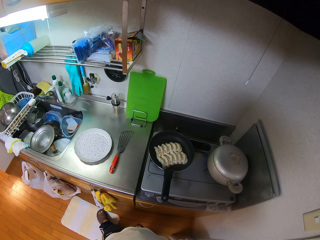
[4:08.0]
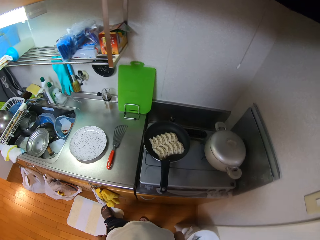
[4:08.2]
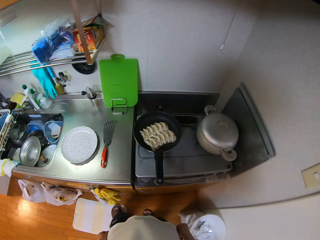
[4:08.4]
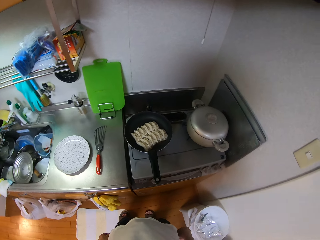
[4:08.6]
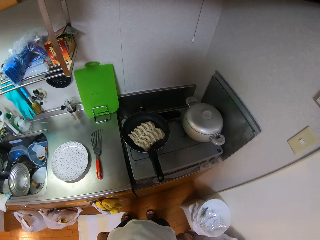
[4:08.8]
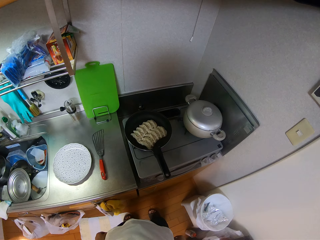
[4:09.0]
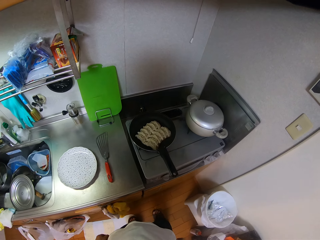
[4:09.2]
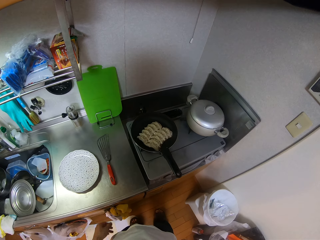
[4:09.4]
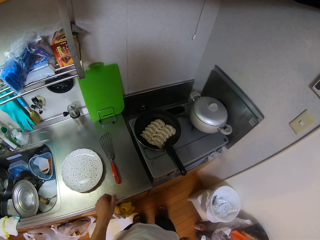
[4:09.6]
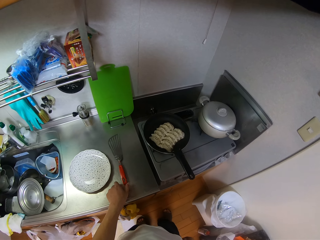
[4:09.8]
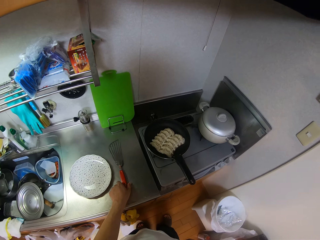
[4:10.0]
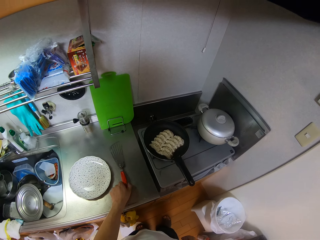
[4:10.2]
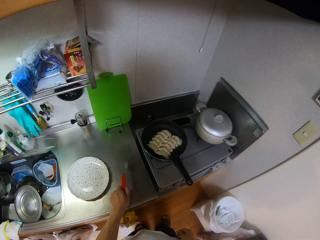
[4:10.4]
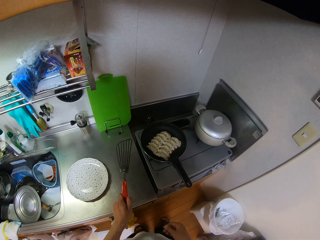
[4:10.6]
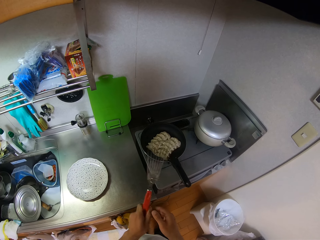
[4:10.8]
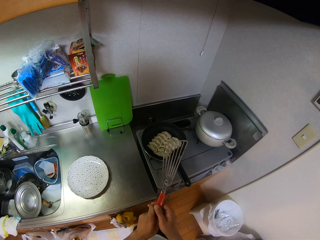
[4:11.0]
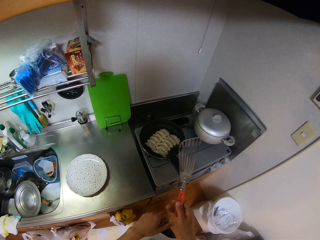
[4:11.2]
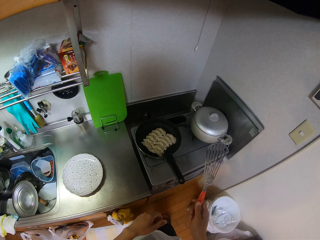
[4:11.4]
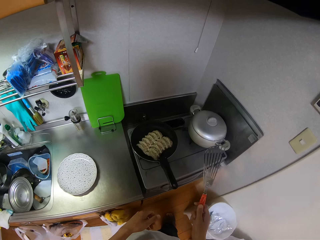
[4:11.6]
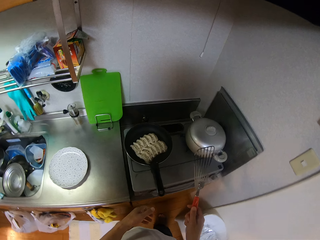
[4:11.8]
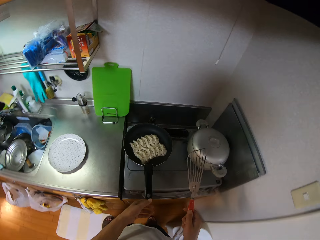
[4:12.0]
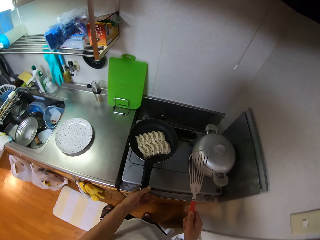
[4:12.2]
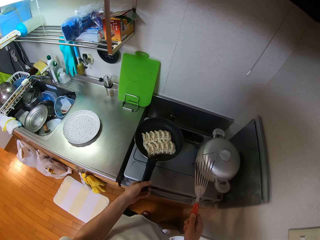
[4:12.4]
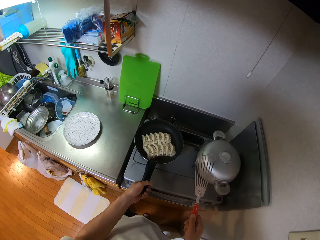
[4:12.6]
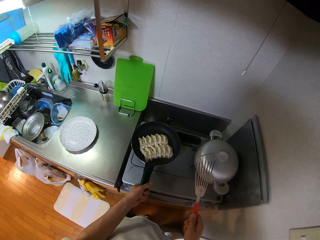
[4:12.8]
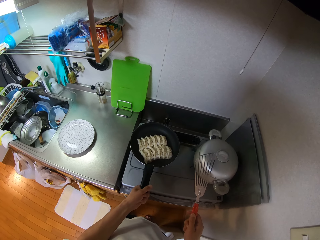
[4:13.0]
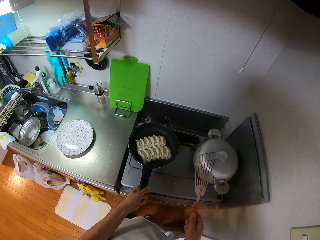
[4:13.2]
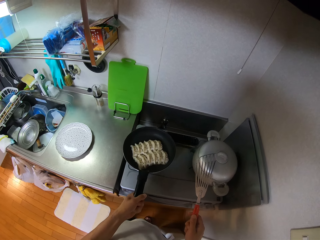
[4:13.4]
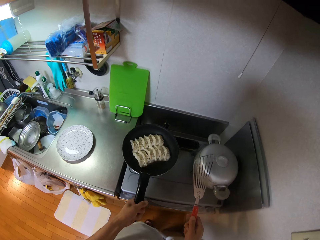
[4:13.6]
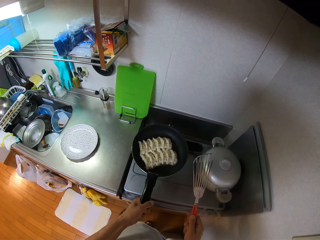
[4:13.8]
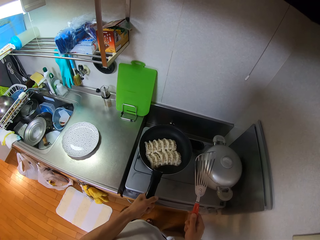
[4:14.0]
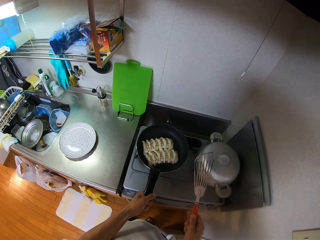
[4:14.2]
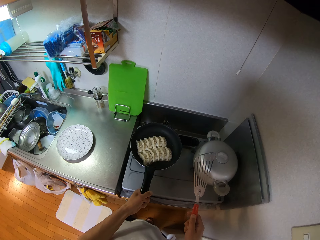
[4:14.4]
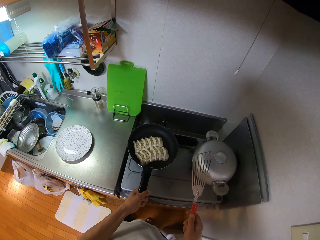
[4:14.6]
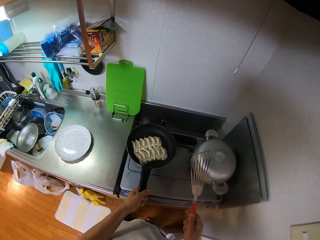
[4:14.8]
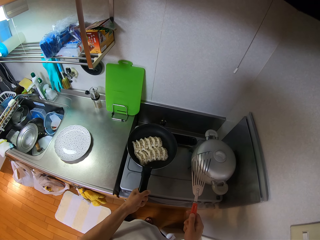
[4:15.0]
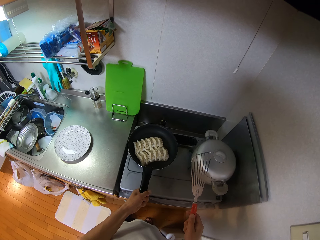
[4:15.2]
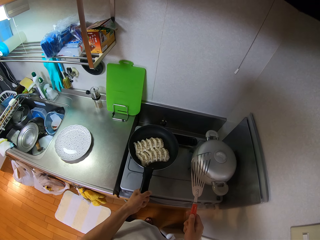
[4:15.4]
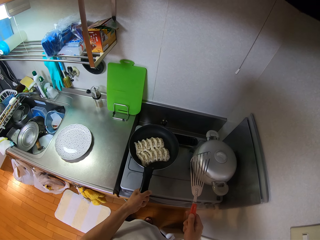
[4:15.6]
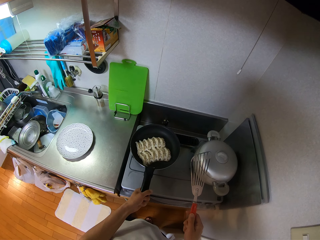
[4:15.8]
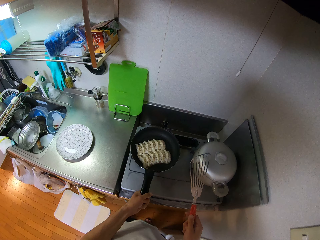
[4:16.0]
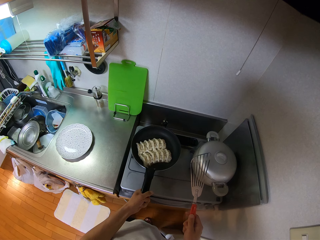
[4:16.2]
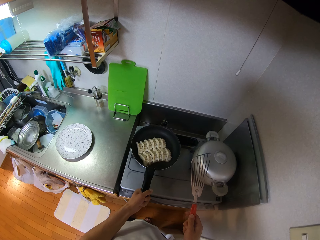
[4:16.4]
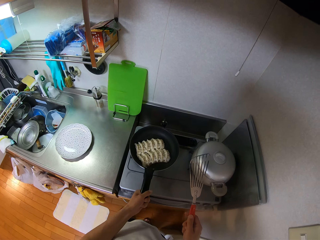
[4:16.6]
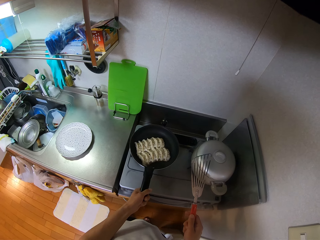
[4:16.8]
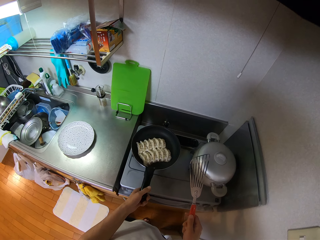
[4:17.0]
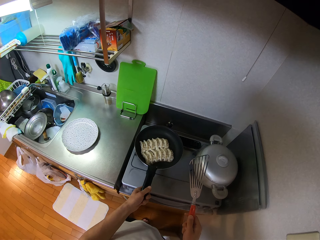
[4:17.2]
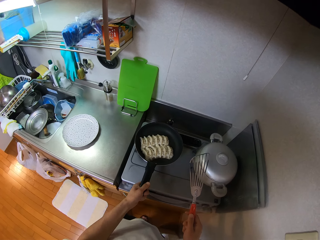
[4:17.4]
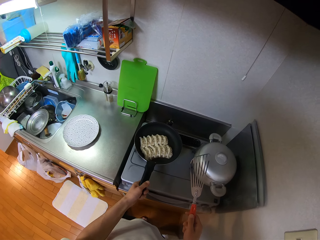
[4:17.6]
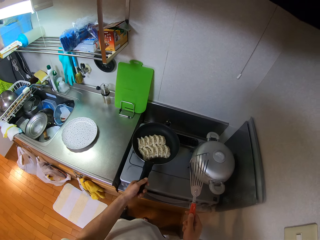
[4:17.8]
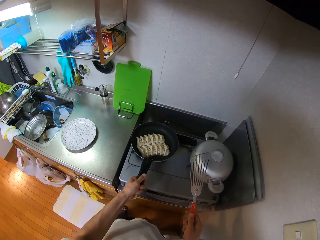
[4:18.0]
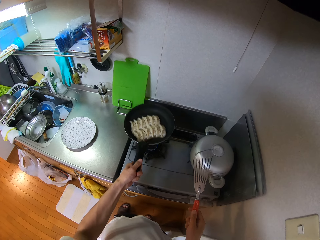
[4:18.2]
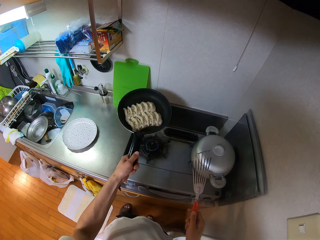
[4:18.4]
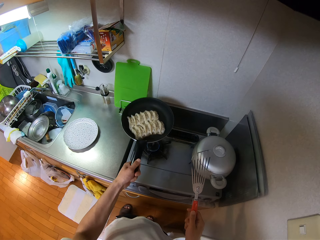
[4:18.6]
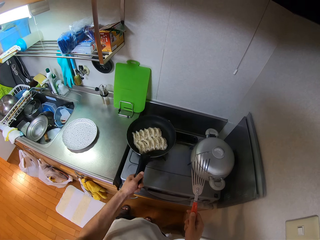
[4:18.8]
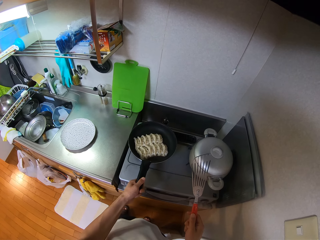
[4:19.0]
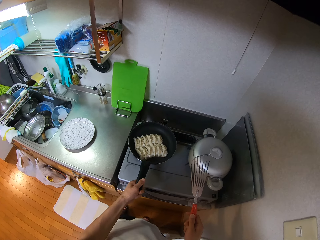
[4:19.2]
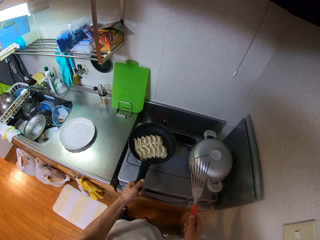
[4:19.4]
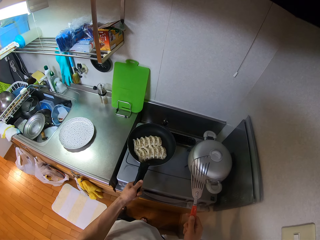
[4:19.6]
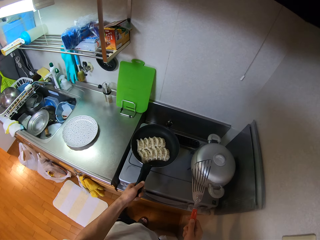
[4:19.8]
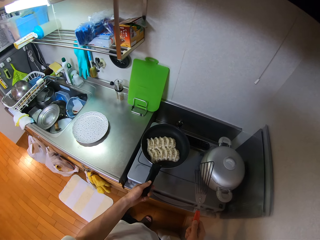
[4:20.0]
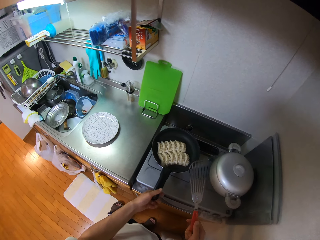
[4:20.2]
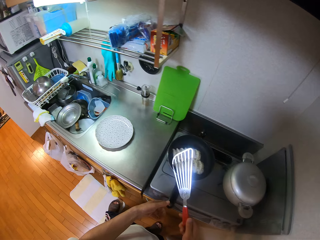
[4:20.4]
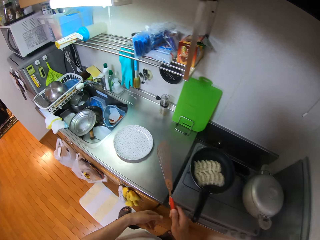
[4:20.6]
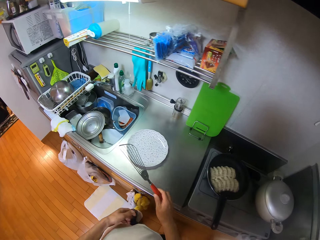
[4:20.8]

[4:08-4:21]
The camera wearer picks up the spatula with his left hand. He transfers the spatula from his left hand to the right hand. He picks up and shakes the pan with his left hand. He drops the pan on the cooker using his left hand. He picks up and drops the pan with his left hand.

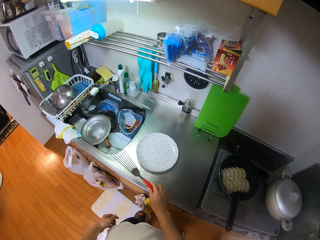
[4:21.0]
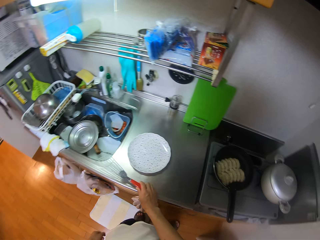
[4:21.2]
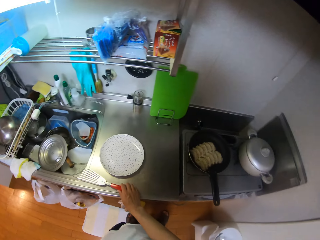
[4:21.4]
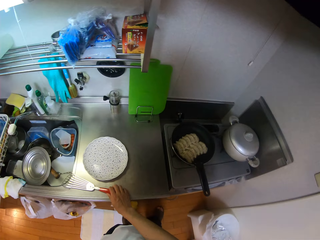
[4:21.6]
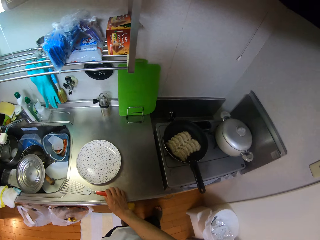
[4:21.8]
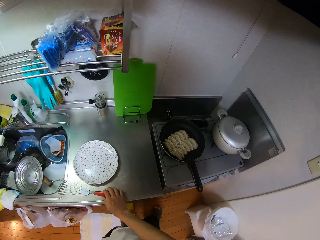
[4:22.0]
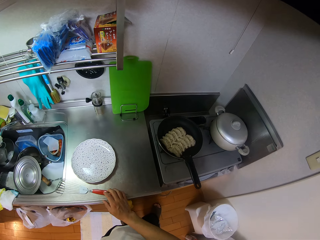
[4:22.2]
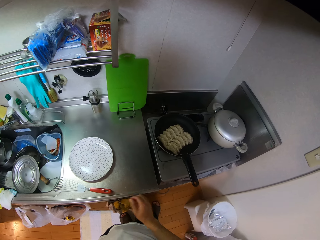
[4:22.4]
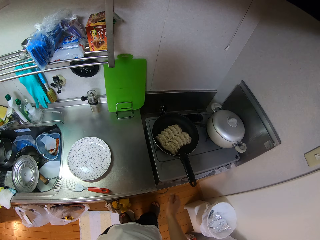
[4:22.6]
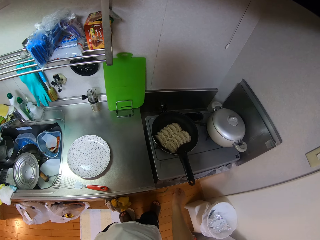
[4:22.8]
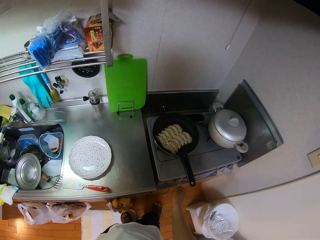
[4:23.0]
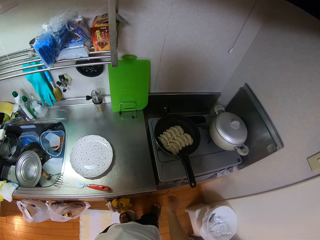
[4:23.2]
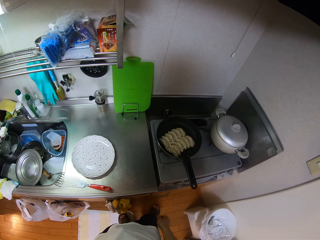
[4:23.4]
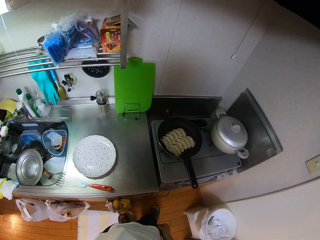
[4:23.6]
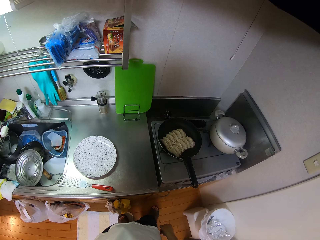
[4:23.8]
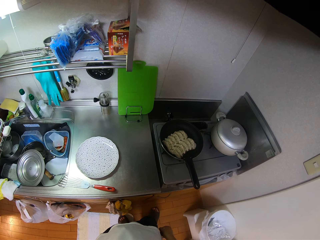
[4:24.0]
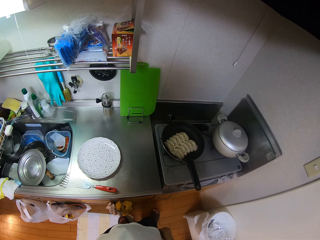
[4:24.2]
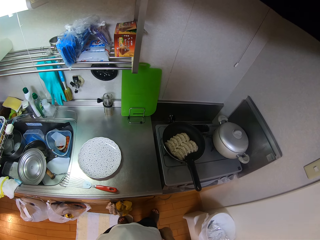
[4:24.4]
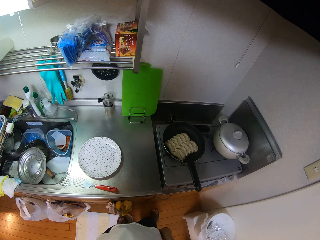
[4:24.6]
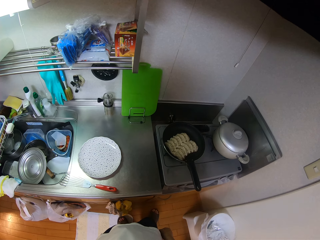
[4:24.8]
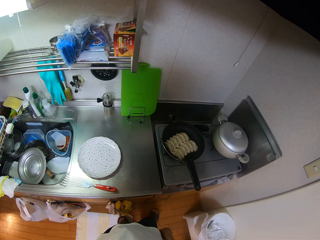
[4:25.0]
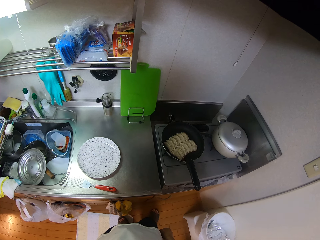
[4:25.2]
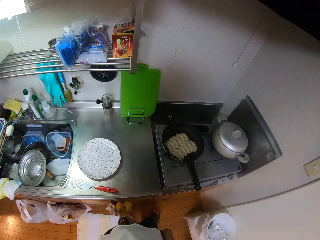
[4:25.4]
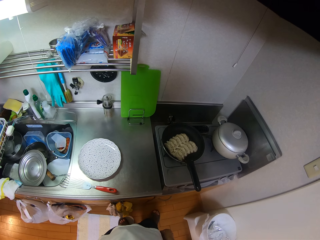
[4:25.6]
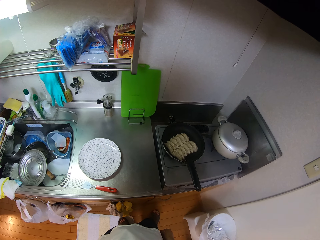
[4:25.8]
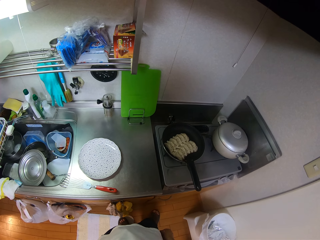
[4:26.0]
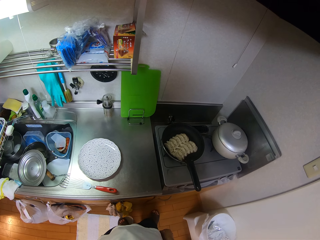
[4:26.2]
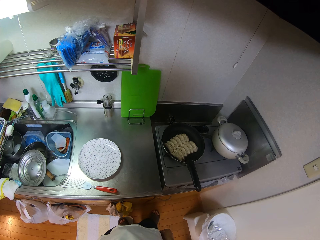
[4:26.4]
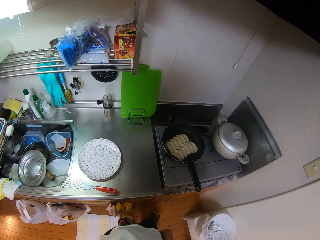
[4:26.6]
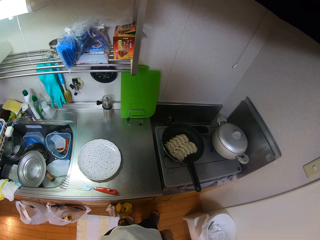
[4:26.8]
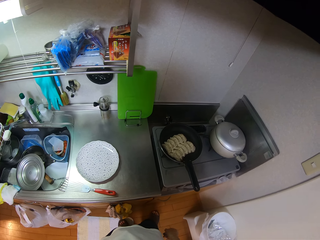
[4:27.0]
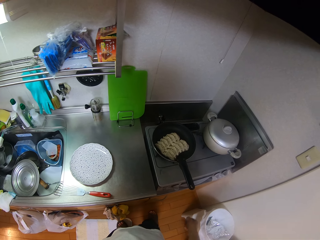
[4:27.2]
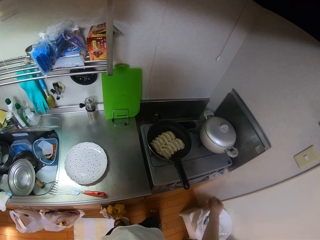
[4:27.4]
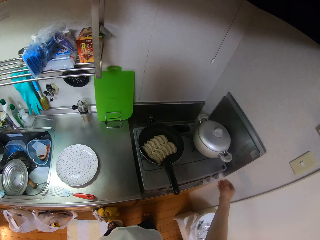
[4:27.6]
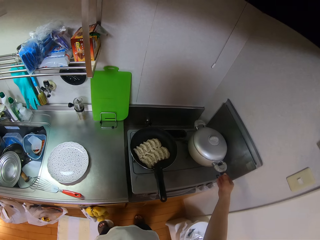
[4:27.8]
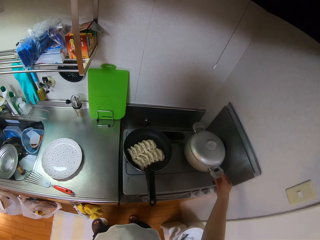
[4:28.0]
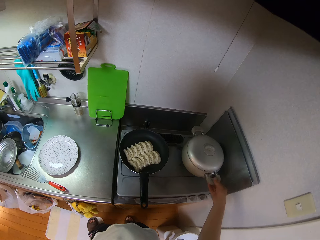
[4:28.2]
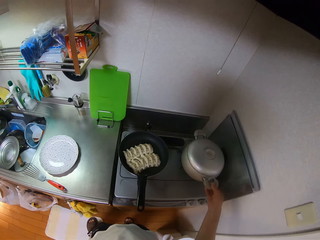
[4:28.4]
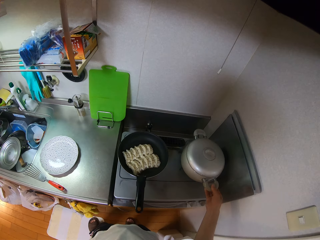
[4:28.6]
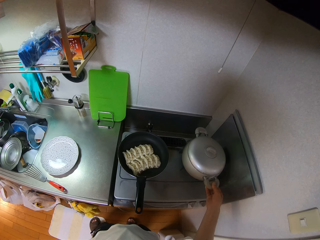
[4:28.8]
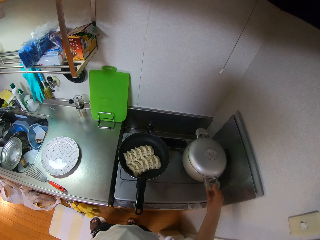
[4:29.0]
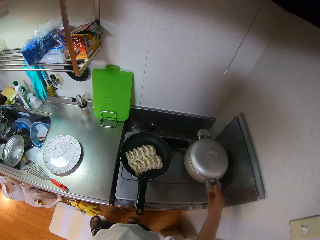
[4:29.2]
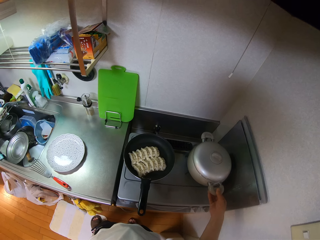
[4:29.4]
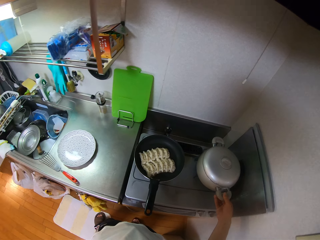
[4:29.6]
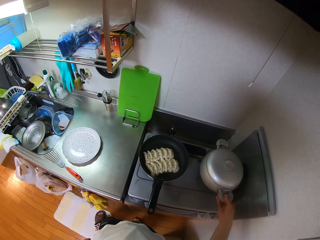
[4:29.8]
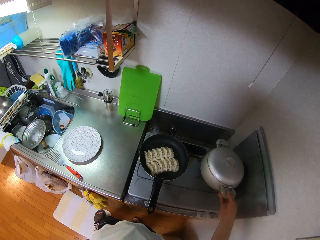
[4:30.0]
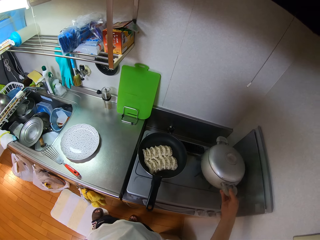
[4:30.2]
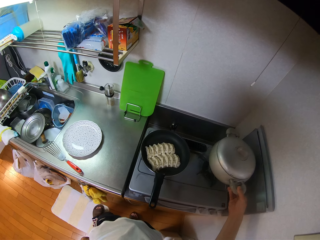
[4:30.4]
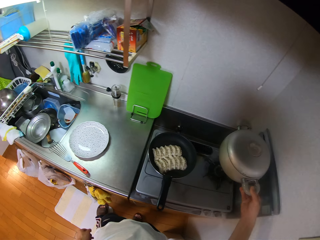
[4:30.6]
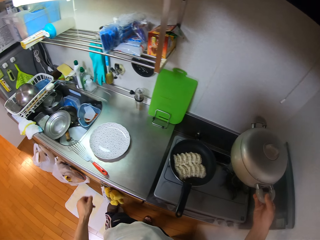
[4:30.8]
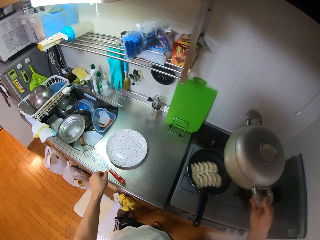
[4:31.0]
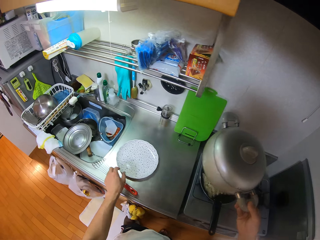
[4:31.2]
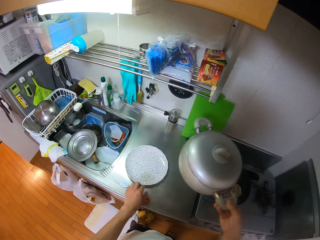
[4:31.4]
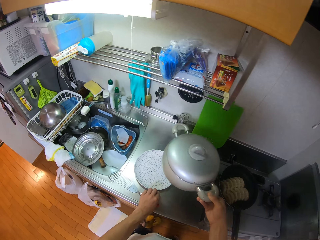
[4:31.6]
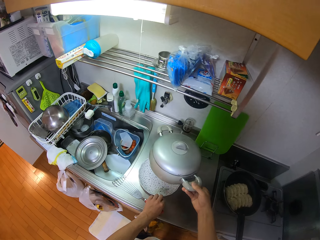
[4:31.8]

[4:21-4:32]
The camera wearer drops the spatula on the kitchen countertop. He looks at the cooking. He adjusts the position of a pot on the cooker. He picks up a serving dish. He picks up the pot with his right hand.
